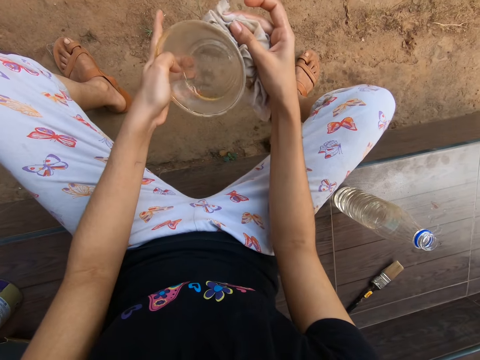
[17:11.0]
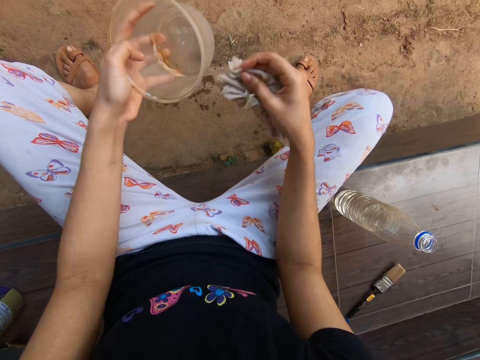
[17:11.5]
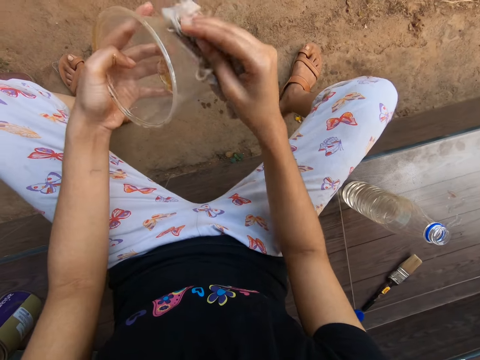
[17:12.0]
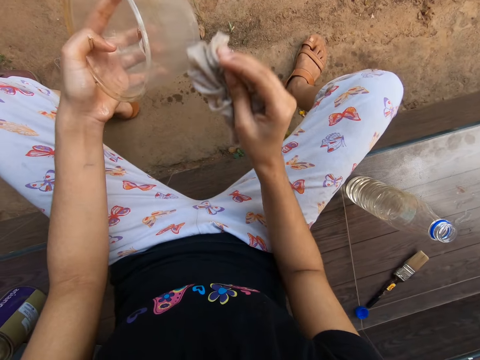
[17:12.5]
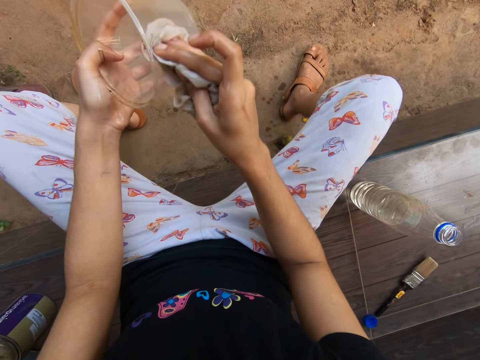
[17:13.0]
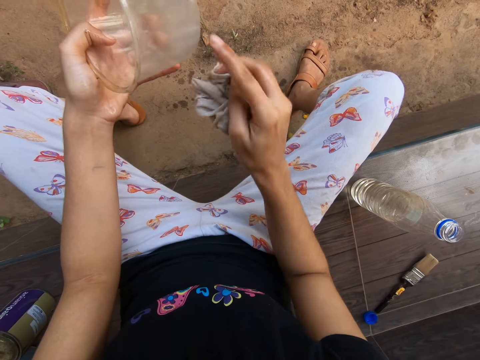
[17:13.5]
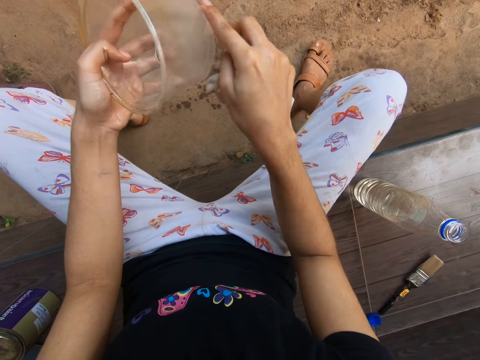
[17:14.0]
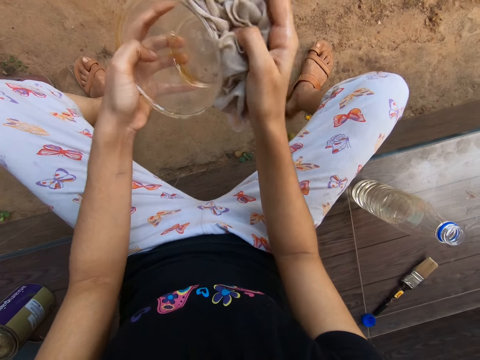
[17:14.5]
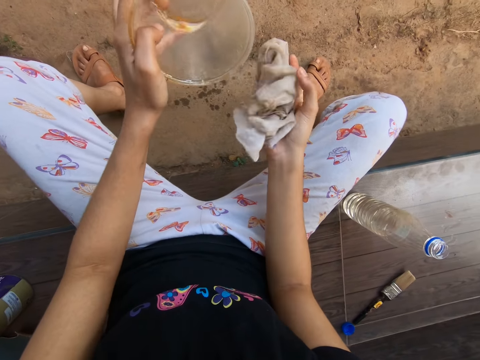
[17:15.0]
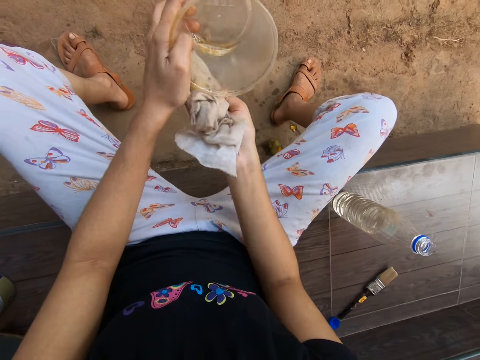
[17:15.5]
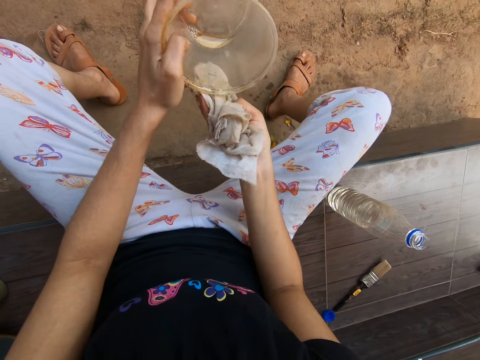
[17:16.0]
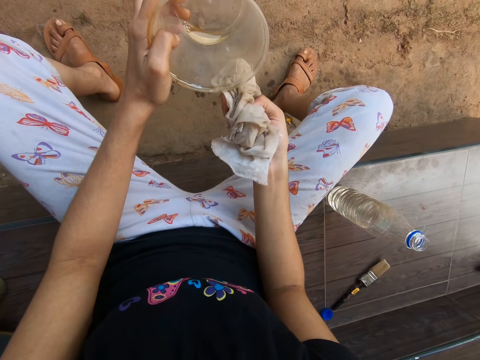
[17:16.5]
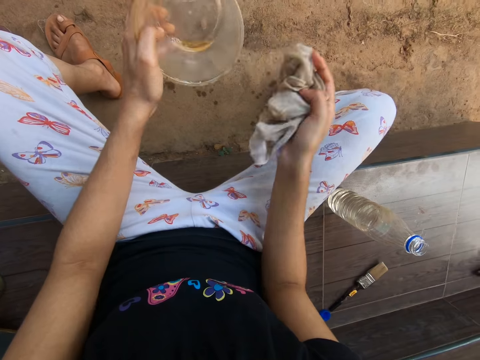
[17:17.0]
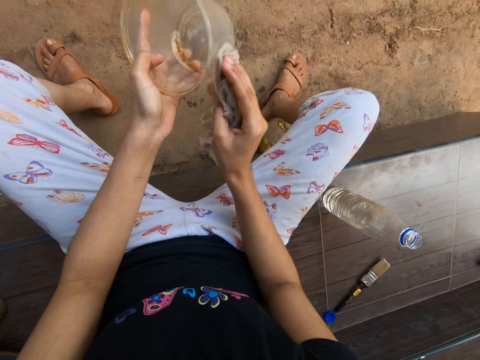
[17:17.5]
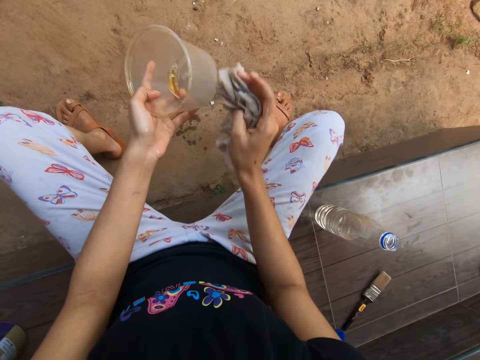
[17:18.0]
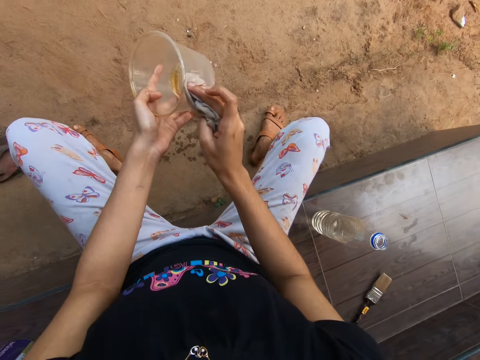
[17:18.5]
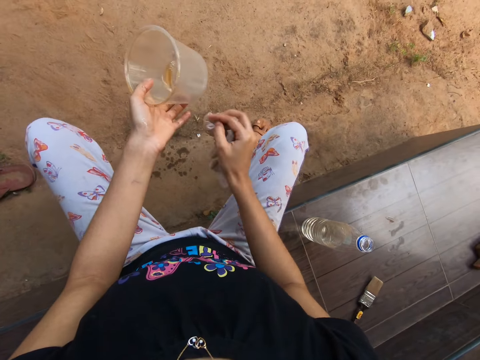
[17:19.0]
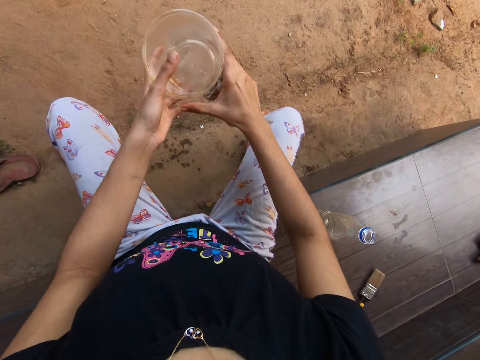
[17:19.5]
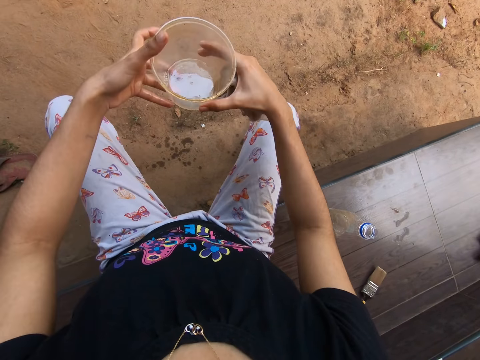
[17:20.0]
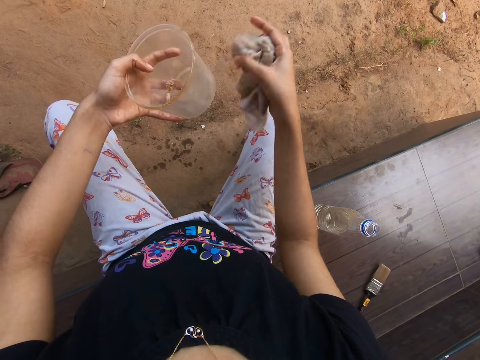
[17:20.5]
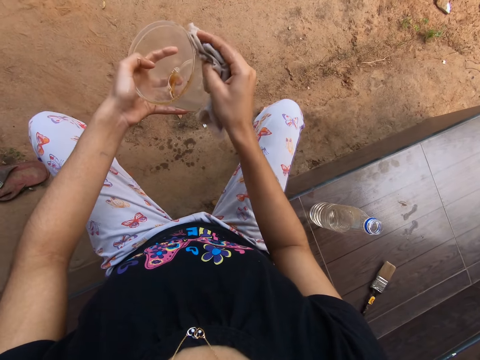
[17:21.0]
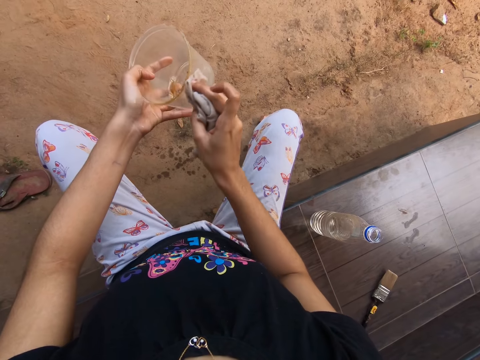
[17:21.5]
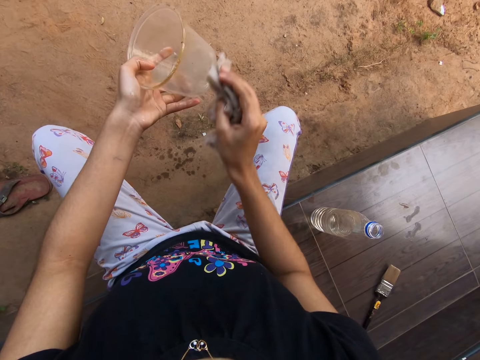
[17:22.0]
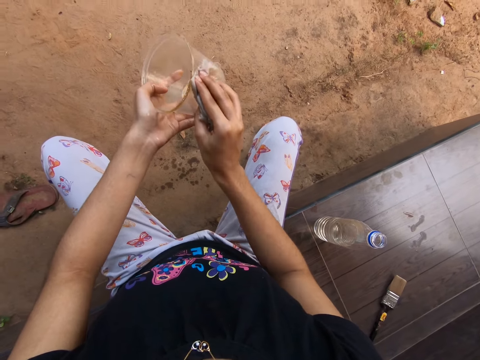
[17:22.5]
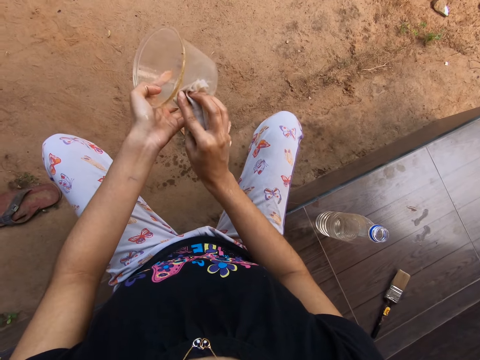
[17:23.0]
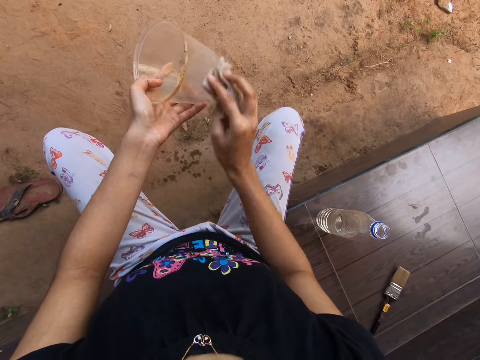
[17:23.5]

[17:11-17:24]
The camera wearer rubs the container in her left hand with her right index finger. She cleans the container in her left hand with the napkin in her right hand. She adjusts the container with both hands. She cleans the container in her left hand with the napkin in her right hand.

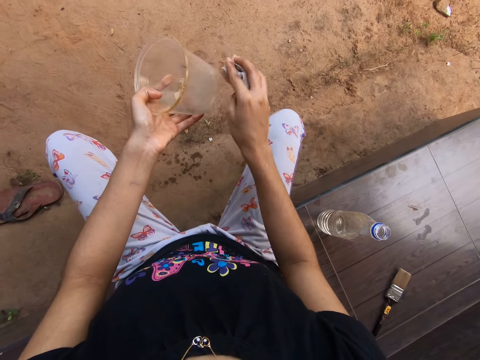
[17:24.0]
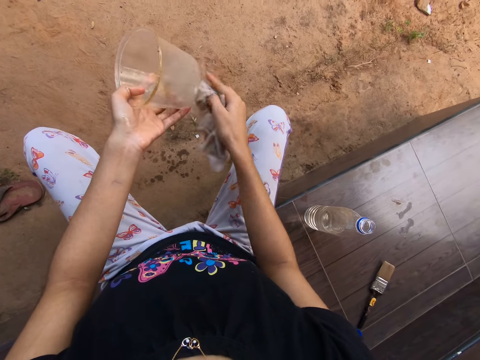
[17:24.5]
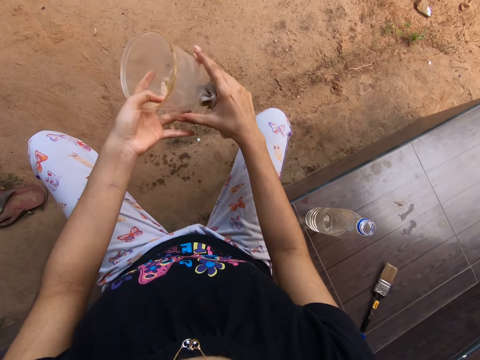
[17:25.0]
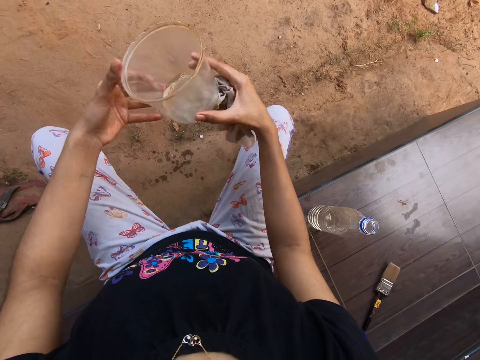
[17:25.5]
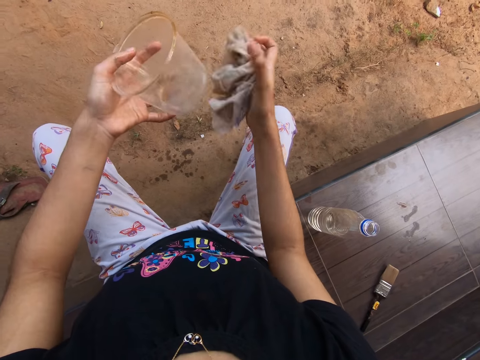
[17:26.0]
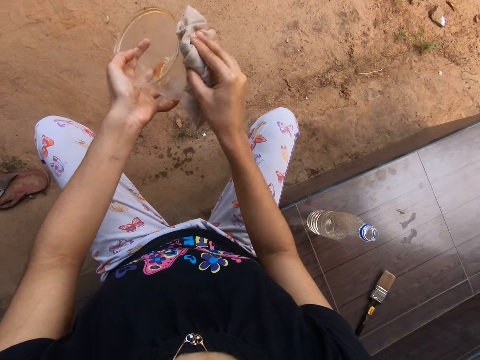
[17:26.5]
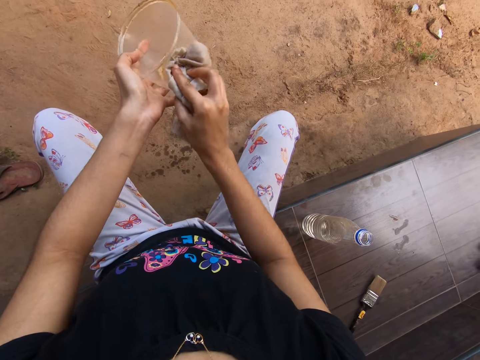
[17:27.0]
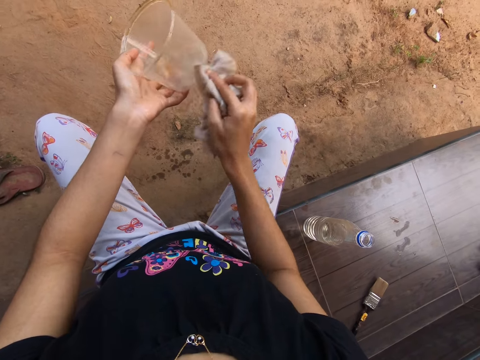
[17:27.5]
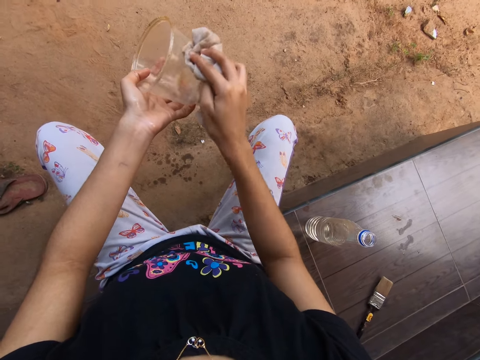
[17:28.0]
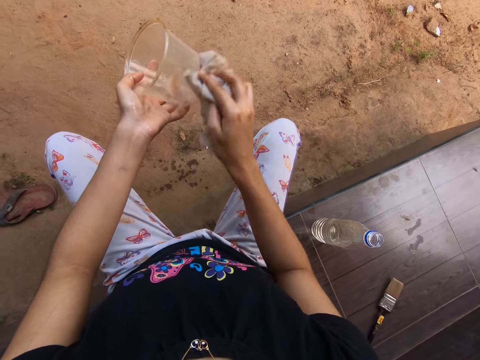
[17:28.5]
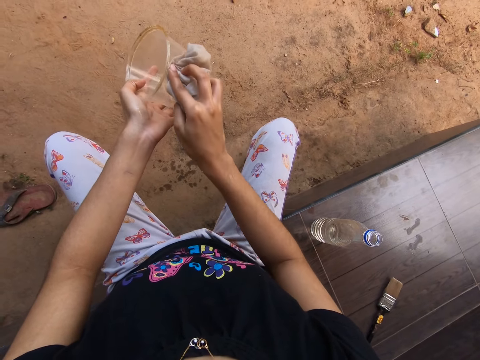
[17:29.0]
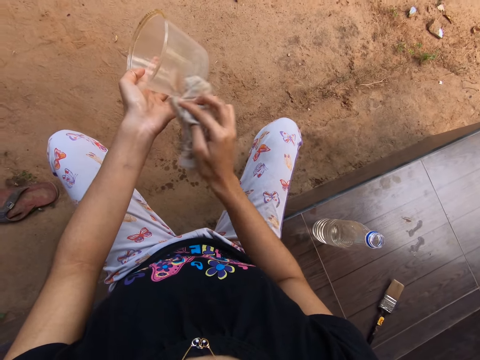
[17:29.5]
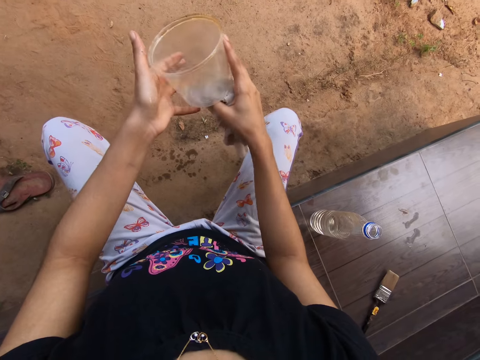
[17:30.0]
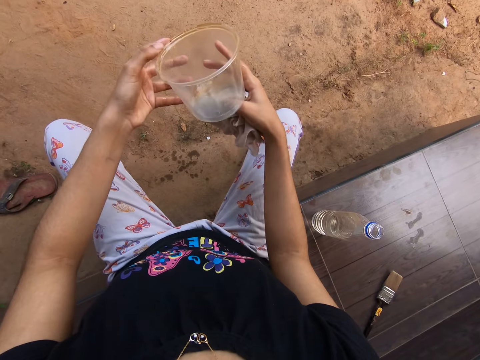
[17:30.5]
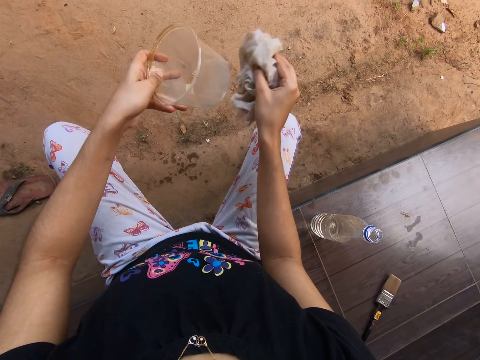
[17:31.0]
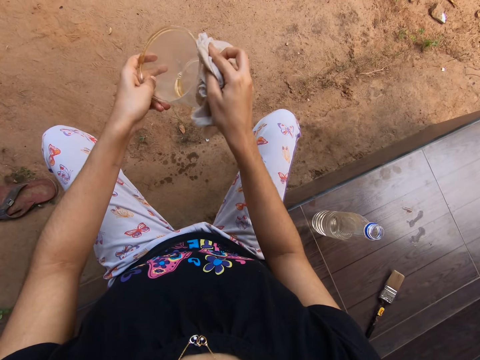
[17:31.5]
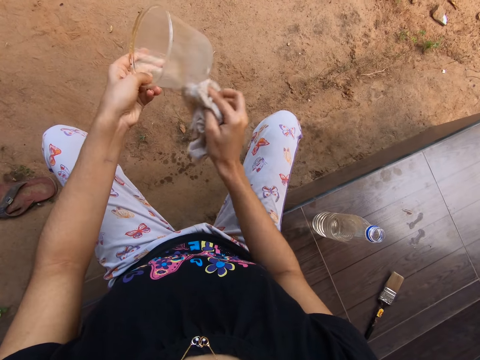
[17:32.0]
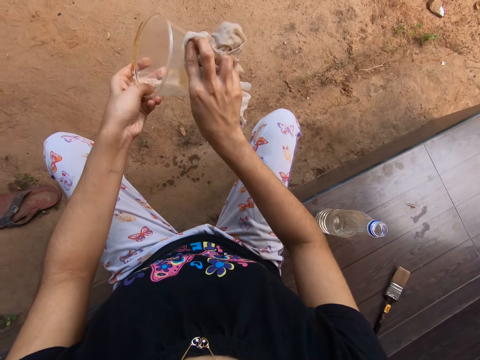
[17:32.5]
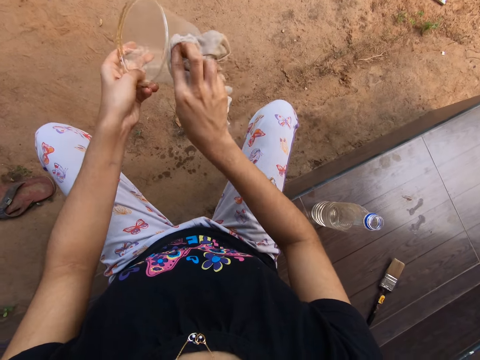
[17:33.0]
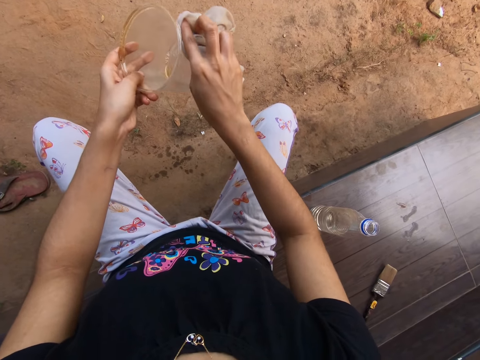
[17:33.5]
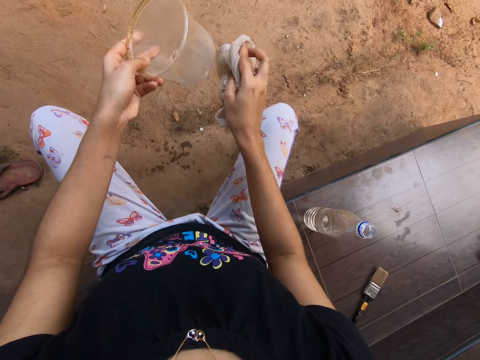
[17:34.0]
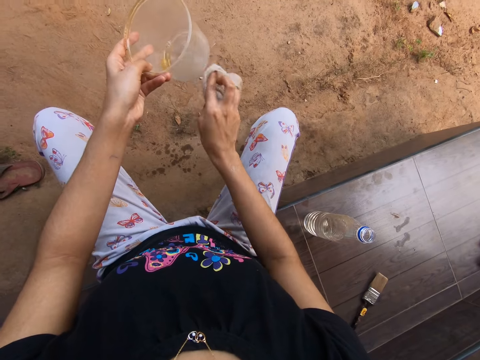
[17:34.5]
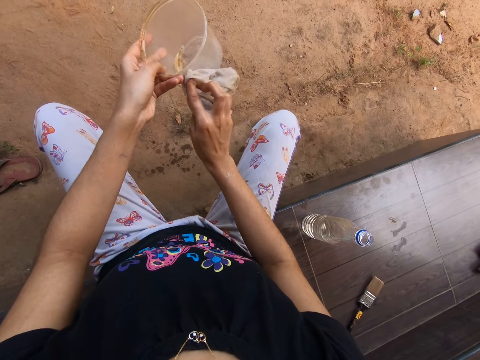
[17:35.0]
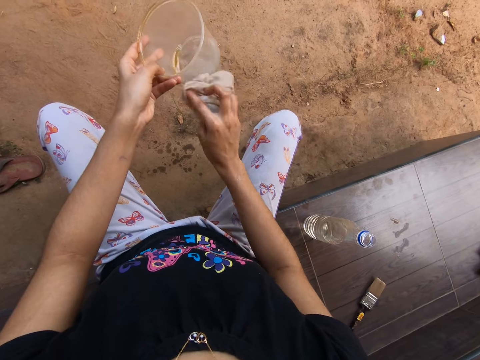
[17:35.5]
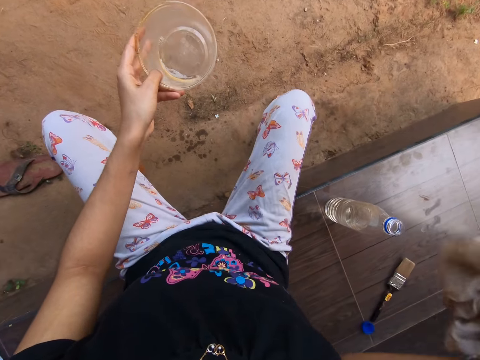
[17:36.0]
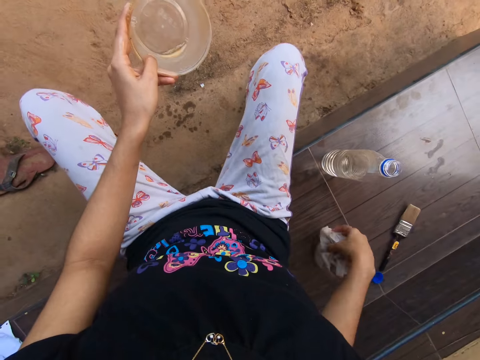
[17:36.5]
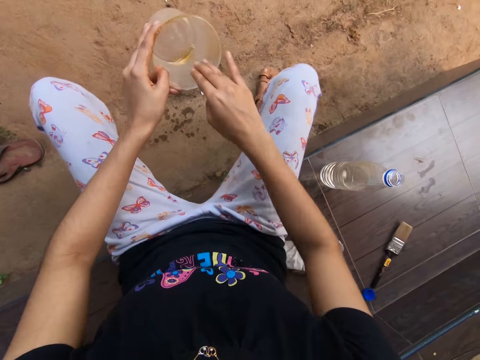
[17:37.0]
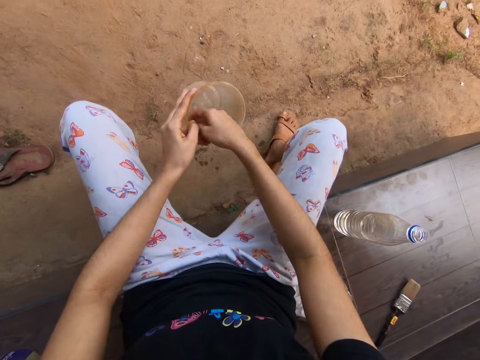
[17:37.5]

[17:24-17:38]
The camera wearer adjusts the container with both hands. She cleans the container in her left hand with the napkin in her right hand. She adjusts the container with both hands. She cleans the container in her left hand with the napkin in her right hand. She drops the napkin in her right hand on the pavement. She washes the container in her left hand with her right hand. She places the cloth on the chair.
